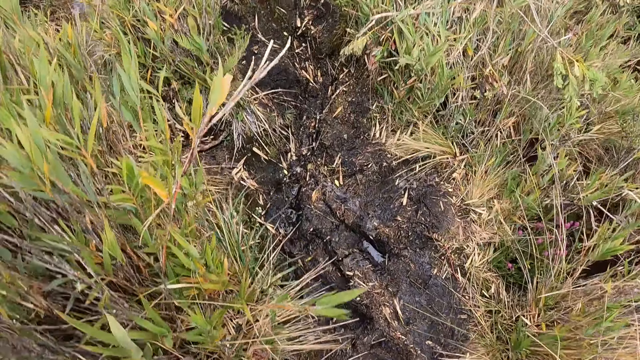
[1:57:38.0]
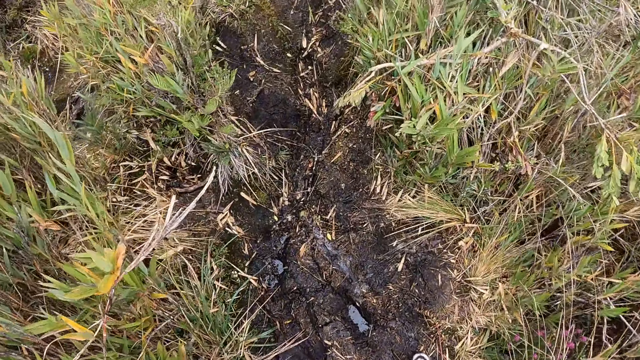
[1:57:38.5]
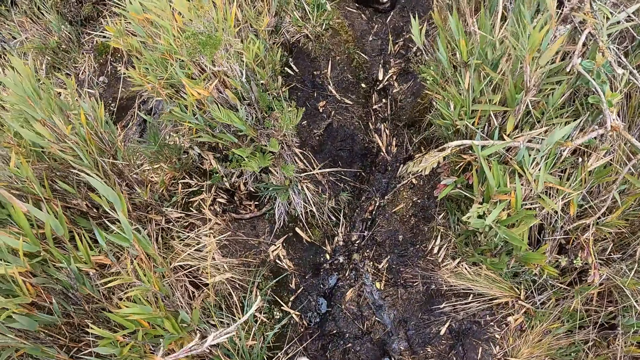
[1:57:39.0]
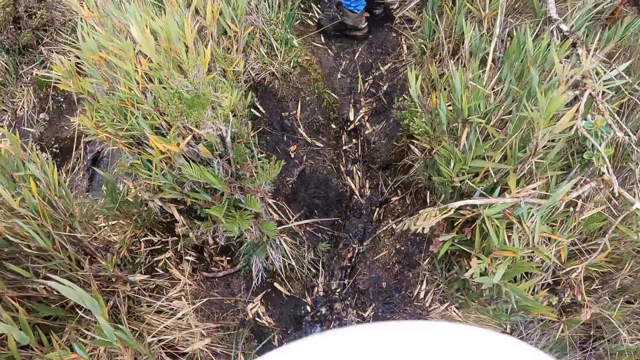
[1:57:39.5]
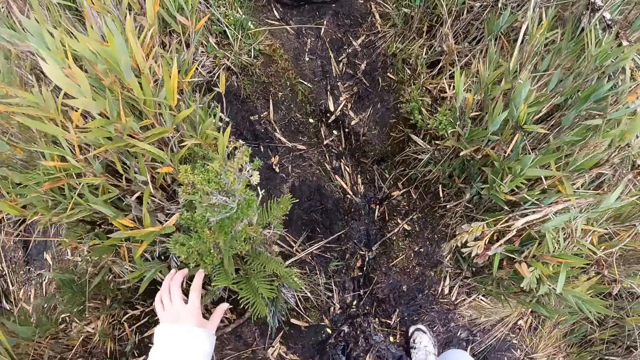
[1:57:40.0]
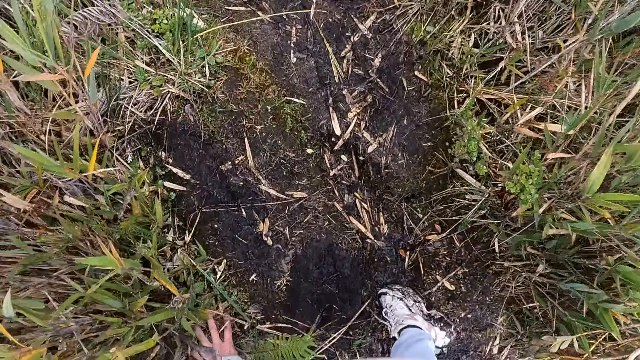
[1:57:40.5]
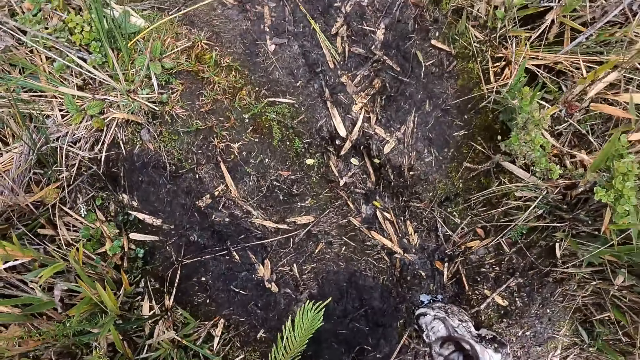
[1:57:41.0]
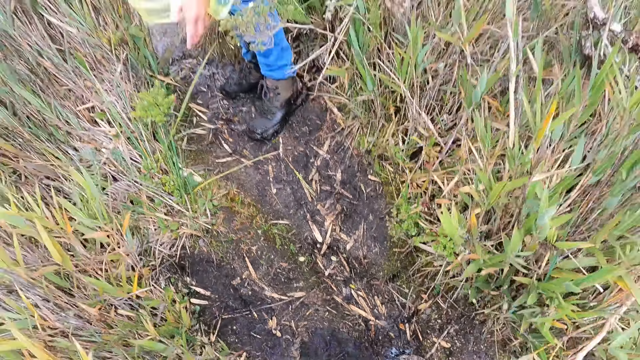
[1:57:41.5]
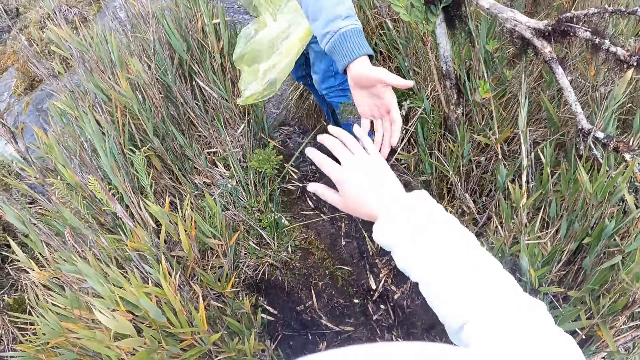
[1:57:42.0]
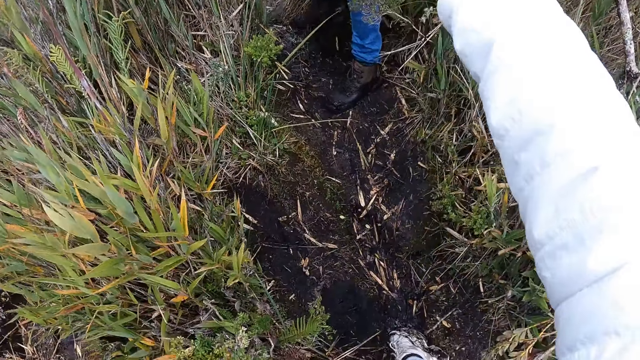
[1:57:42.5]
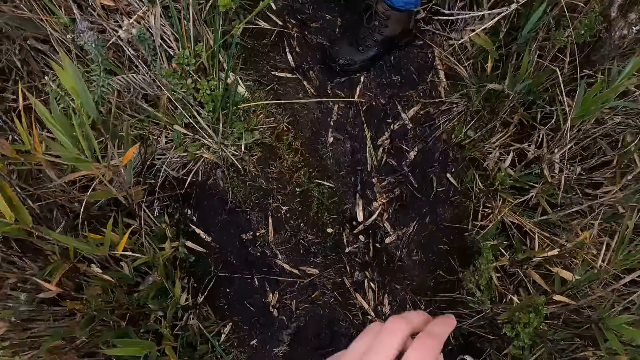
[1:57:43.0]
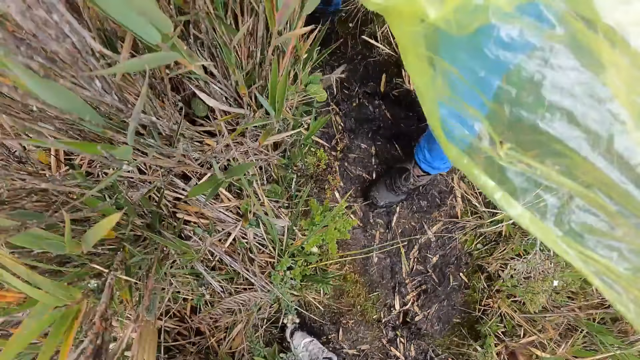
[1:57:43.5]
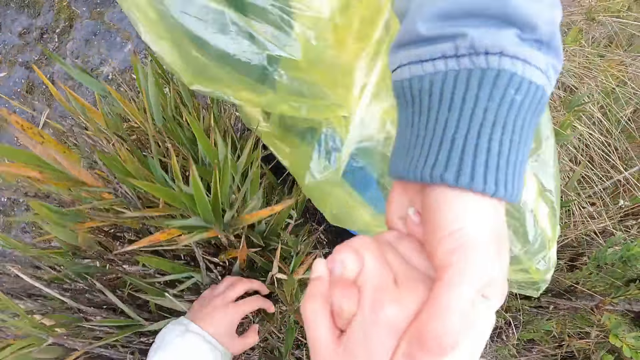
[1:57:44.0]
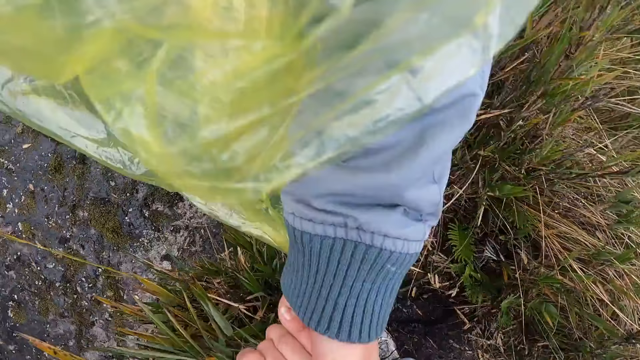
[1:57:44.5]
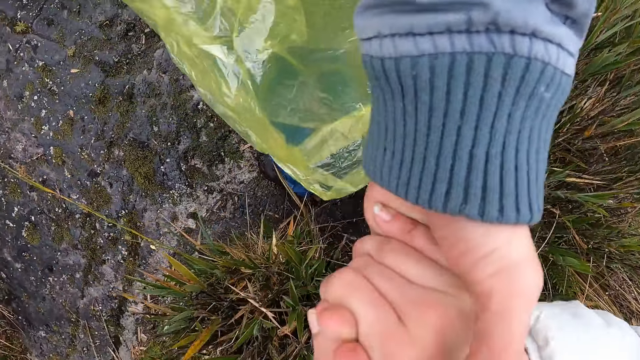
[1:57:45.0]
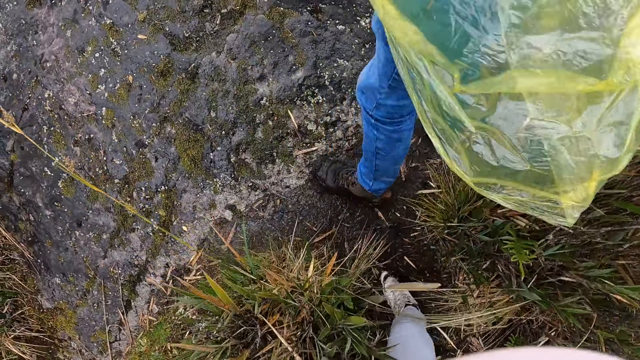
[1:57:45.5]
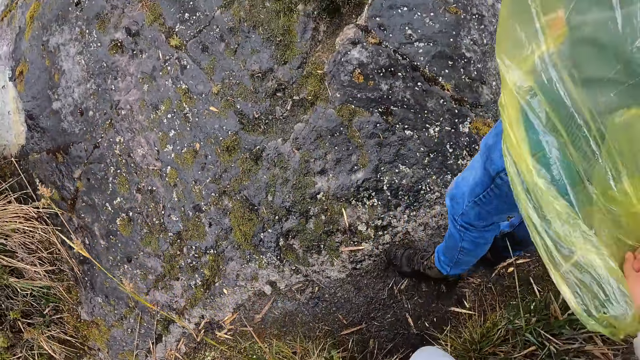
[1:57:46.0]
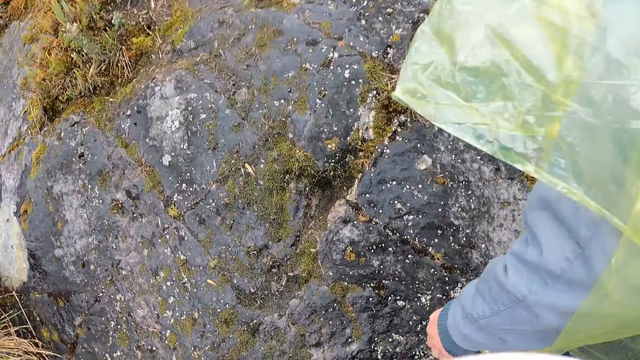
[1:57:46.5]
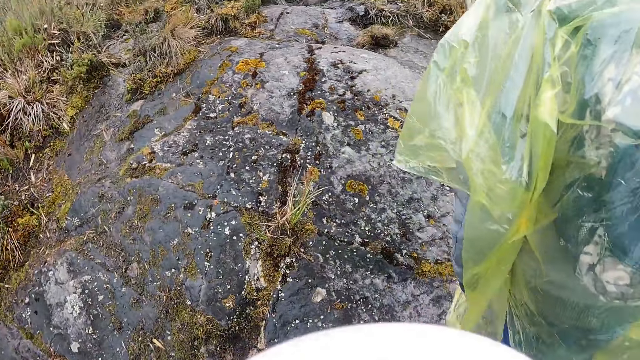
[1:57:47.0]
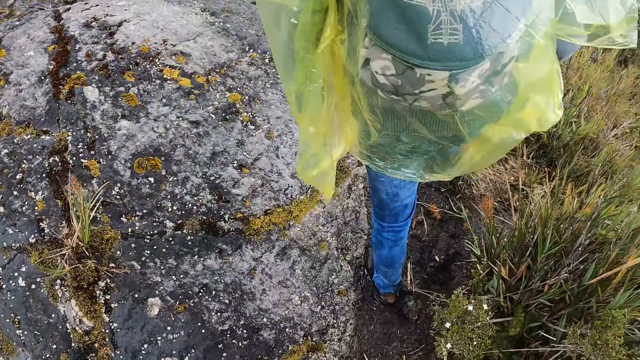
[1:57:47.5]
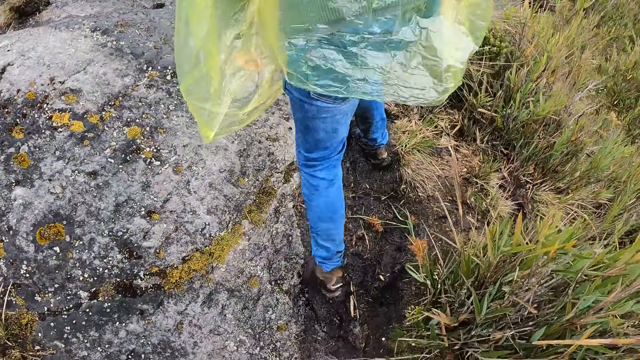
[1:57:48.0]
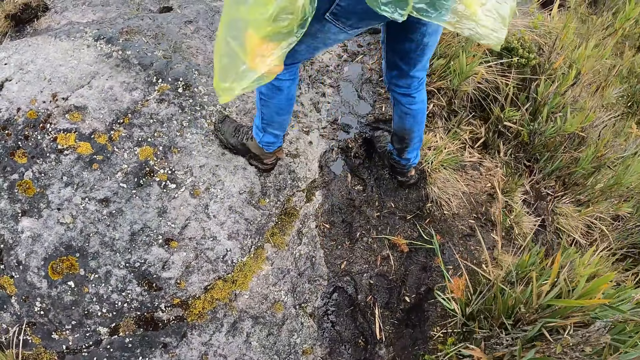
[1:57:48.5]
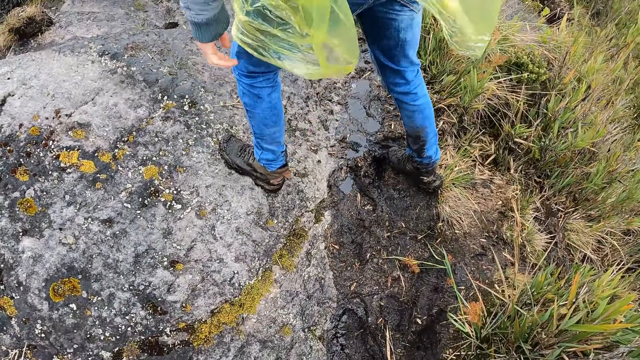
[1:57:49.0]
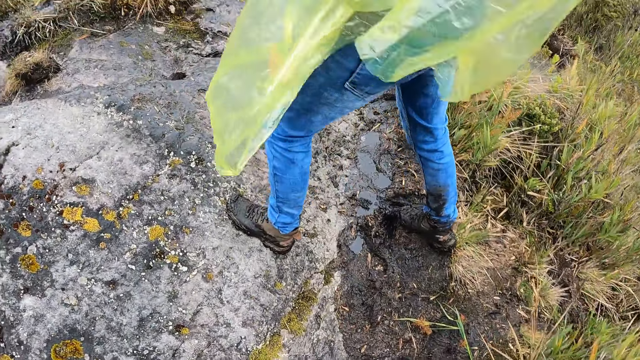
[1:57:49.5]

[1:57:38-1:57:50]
The camera wearer touches the plant. She touches the ground with her left hand. She stretches the hand. She holds a man's left hand with her right hand. The man pulls the camera wearer's right hand with his left hand. The camera wearer climbs the mountain. The man climbs the mountain.

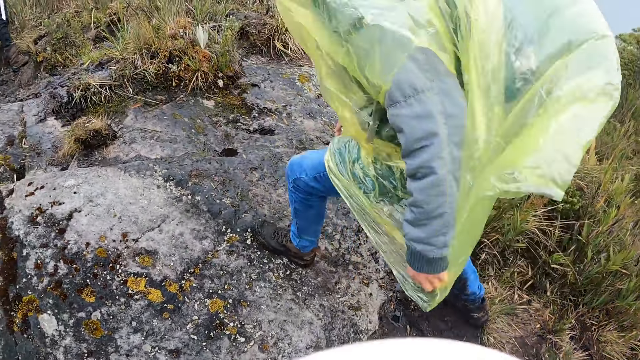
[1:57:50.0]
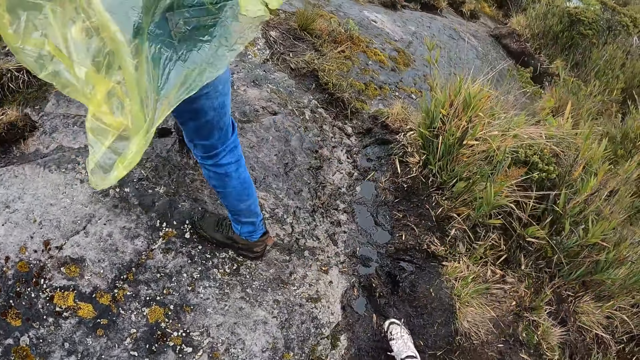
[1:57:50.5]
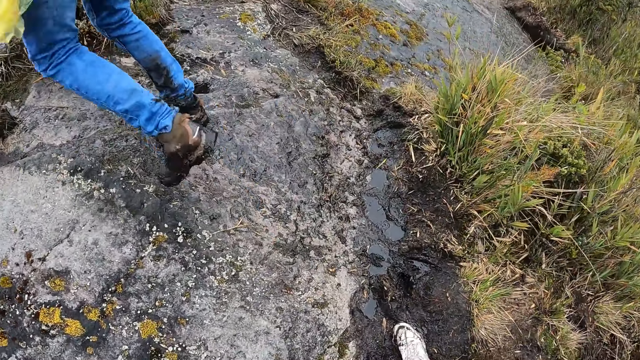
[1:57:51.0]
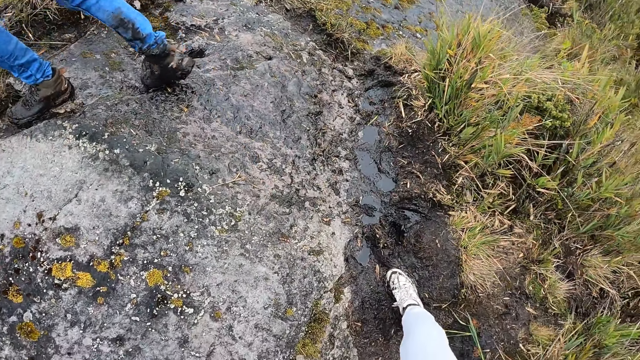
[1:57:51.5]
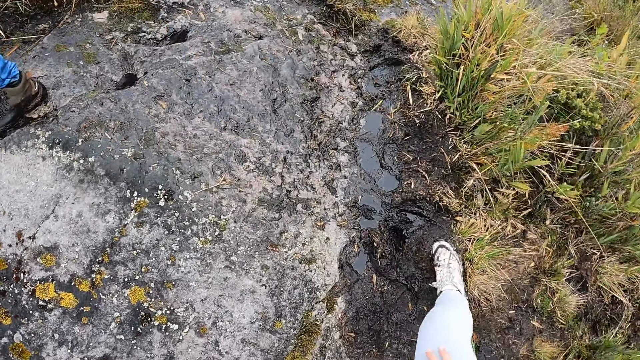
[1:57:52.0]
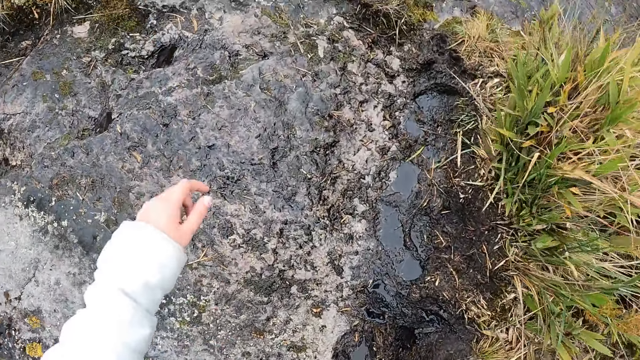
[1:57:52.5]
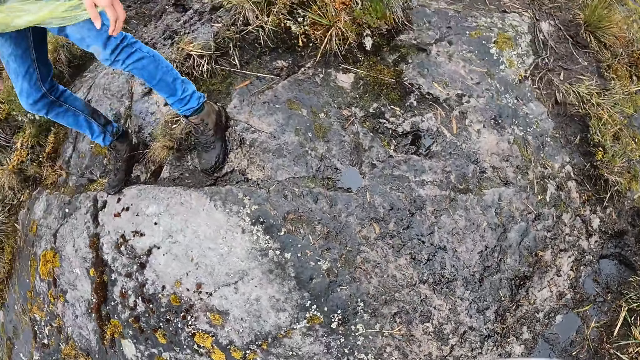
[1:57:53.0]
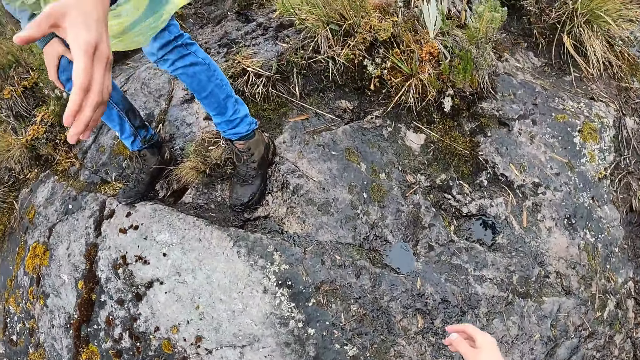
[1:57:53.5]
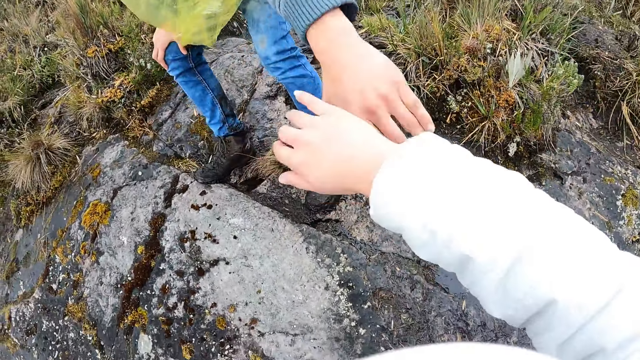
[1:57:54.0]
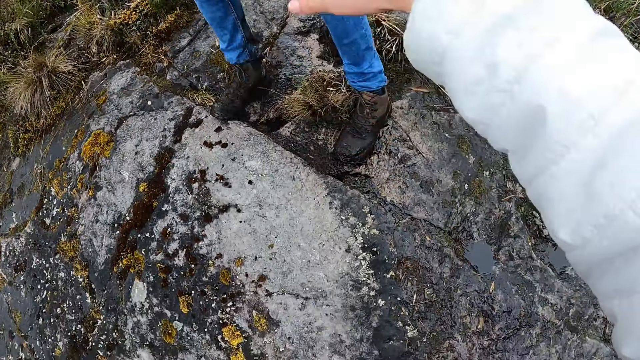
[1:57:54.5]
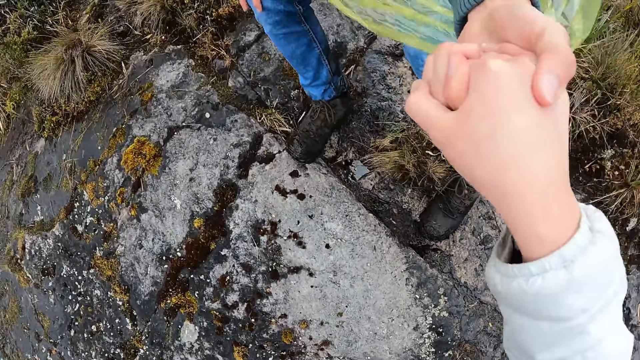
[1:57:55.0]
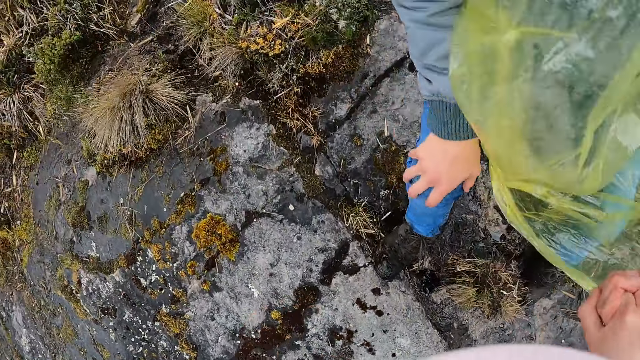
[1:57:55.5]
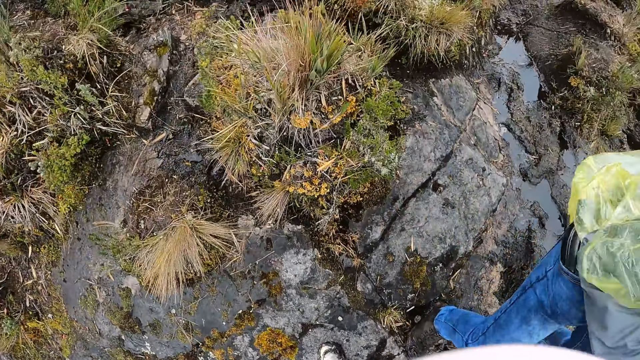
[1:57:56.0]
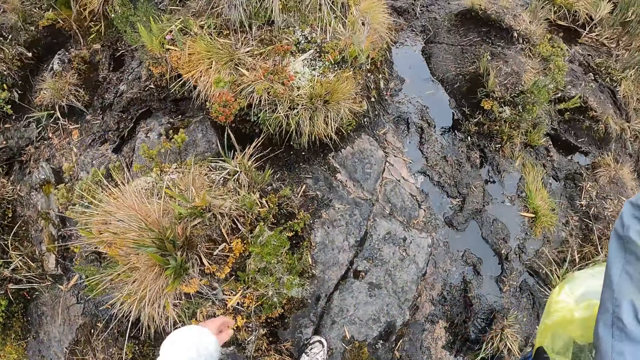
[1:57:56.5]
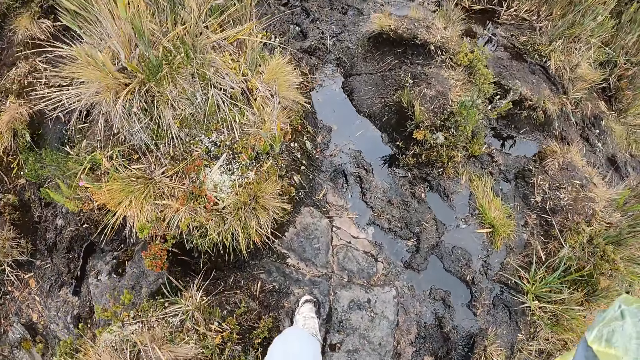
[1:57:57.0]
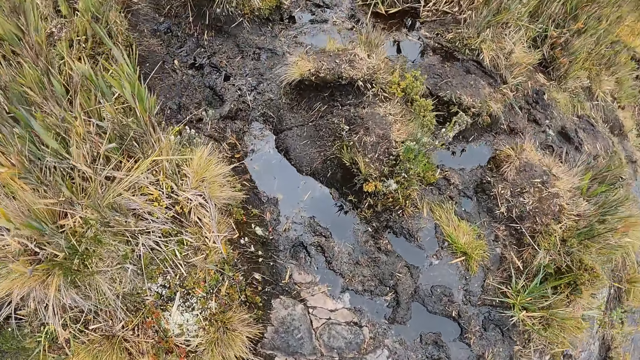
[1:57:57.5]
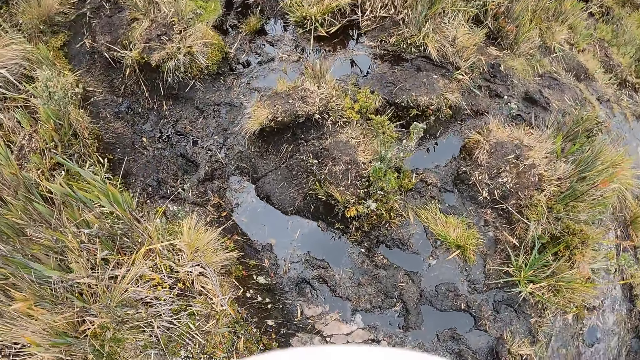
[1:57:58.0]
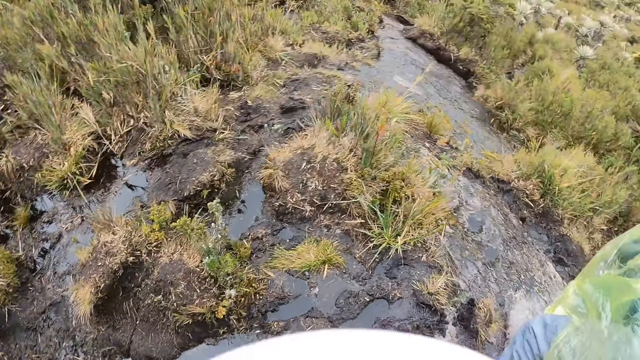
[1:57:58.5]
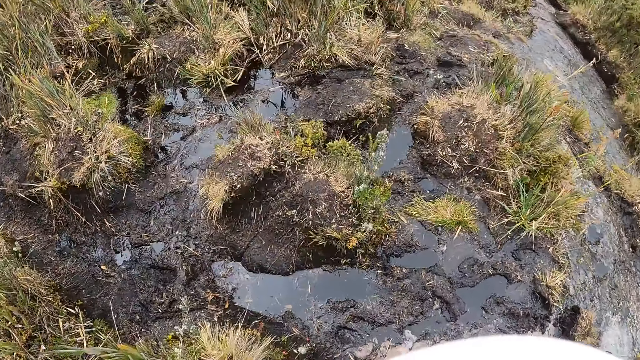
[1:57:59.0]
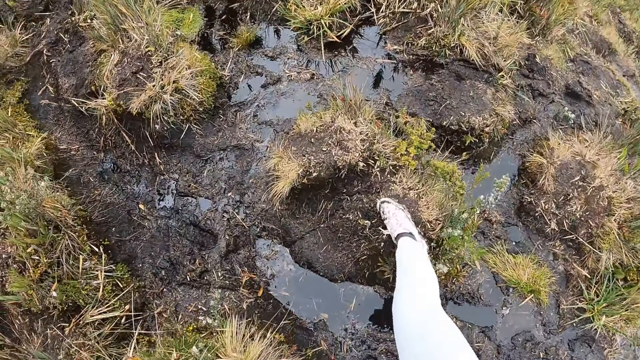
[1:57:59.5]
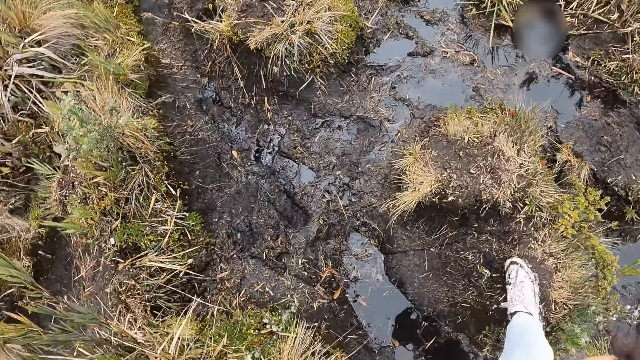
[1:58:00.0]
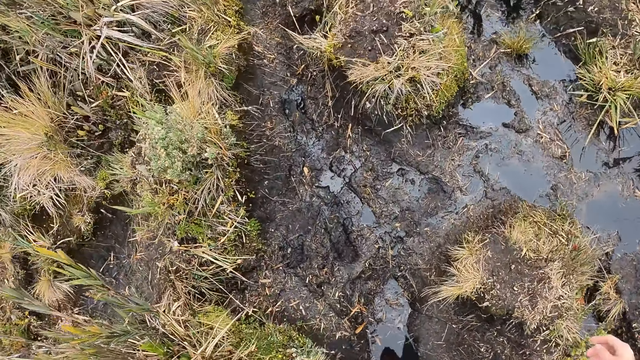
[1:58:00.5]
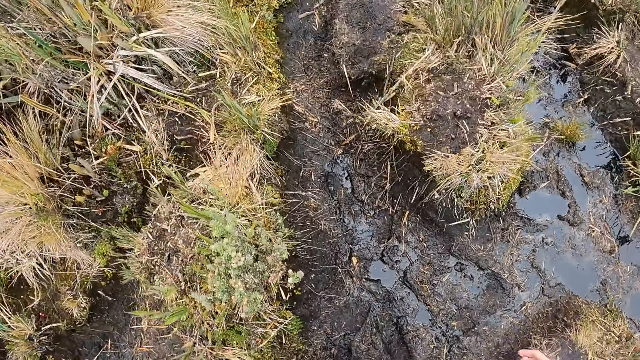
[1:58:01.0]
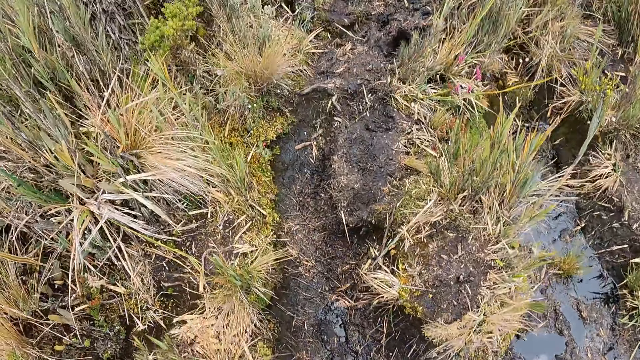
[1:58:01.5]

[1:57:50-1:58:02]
The camera wearer stretches the hand. She holds a man's left hand with her right hand. The man pulls the camera wearer's right hand with his left hand. The camera wearer looks around. She climbs the mountain. She walks through a muddy puddle on the hill.
